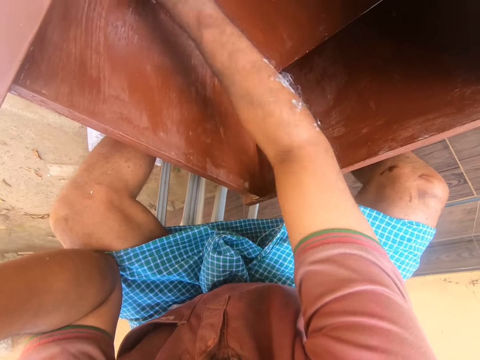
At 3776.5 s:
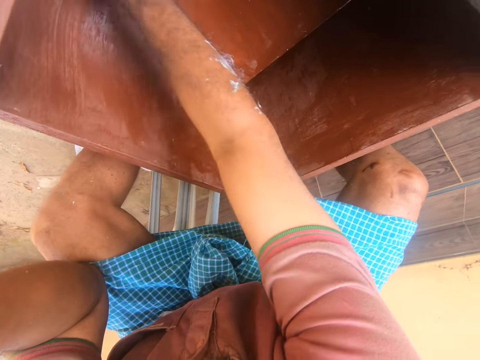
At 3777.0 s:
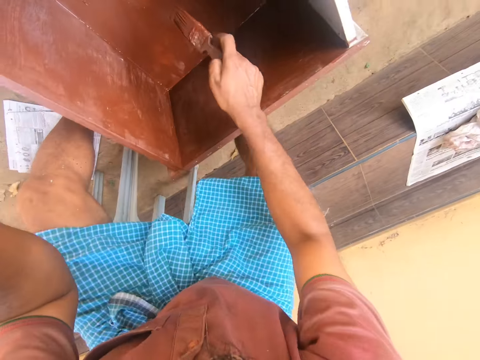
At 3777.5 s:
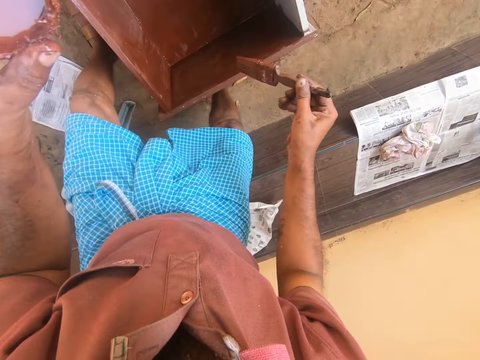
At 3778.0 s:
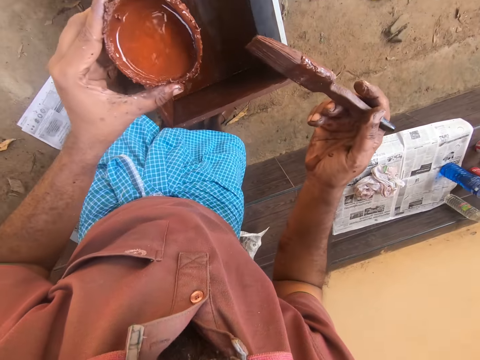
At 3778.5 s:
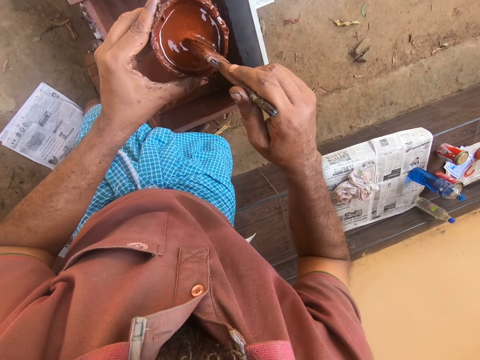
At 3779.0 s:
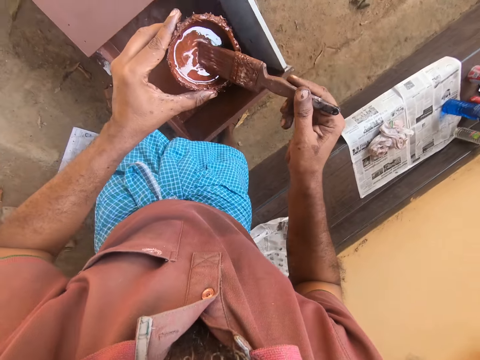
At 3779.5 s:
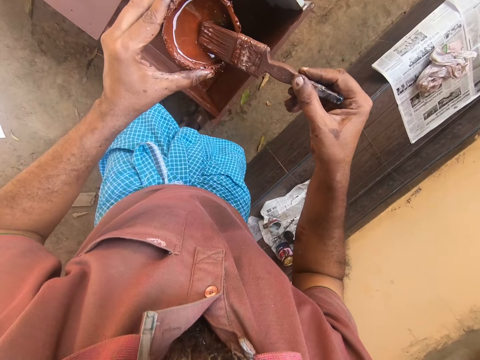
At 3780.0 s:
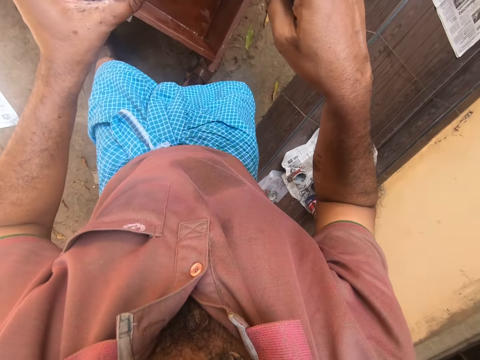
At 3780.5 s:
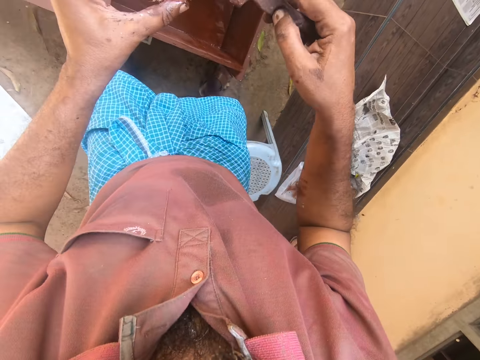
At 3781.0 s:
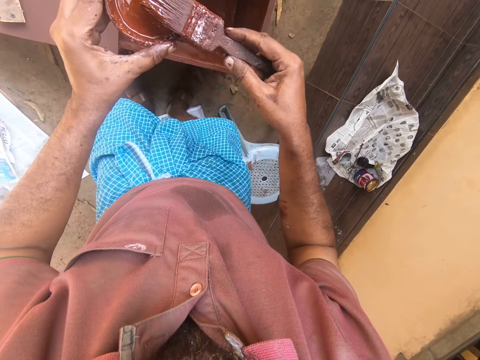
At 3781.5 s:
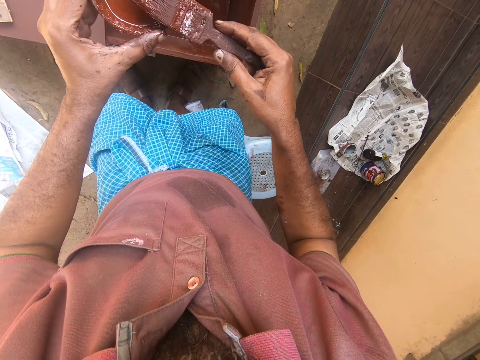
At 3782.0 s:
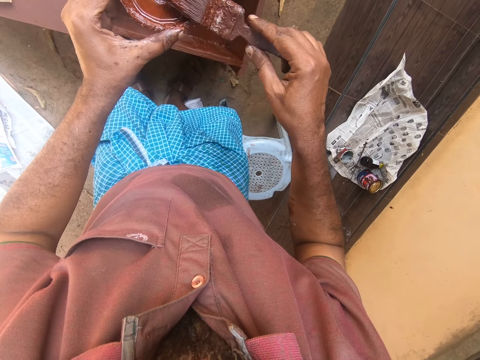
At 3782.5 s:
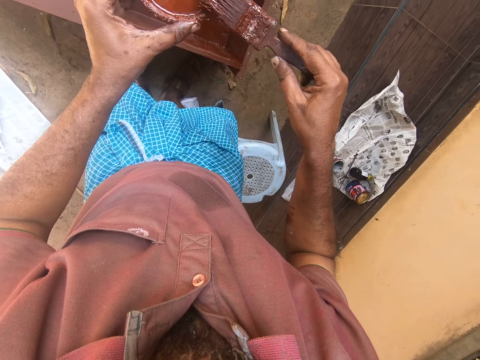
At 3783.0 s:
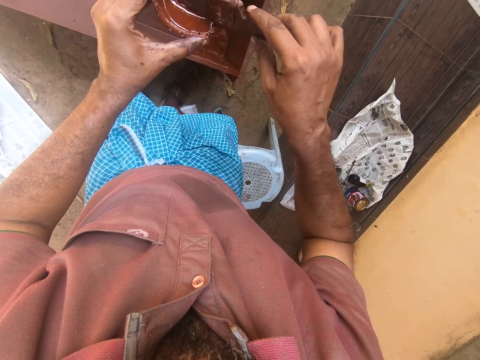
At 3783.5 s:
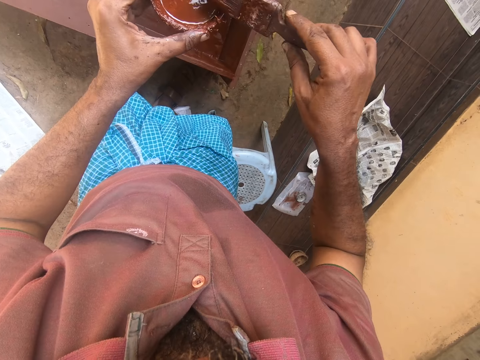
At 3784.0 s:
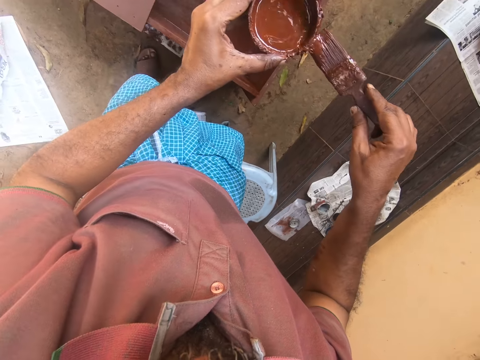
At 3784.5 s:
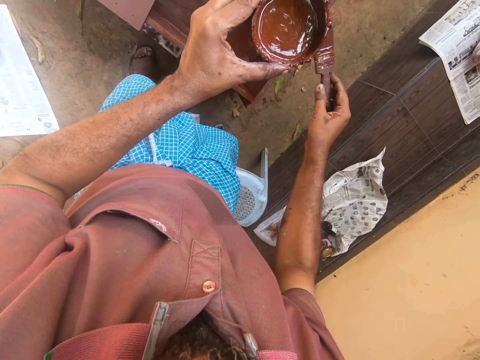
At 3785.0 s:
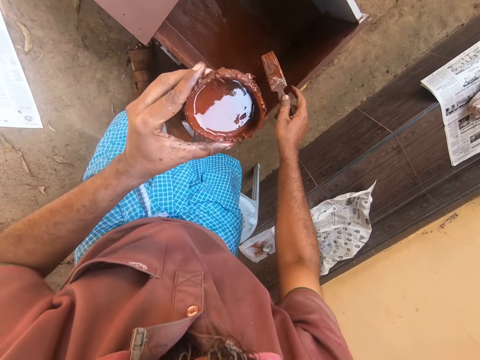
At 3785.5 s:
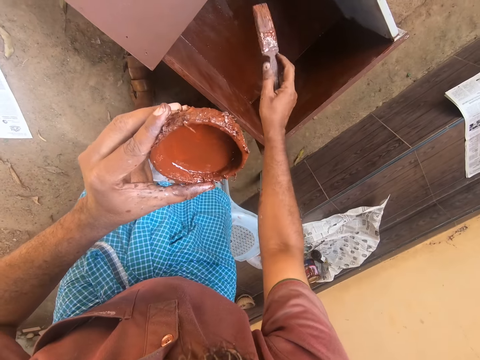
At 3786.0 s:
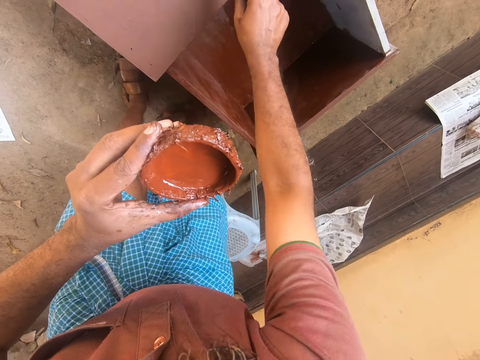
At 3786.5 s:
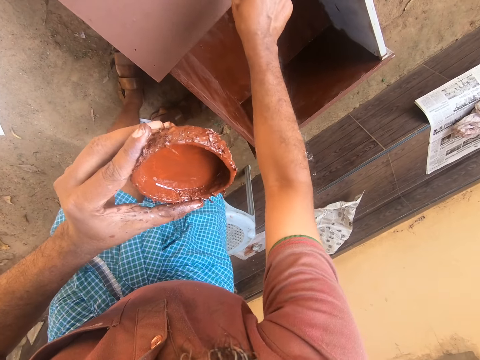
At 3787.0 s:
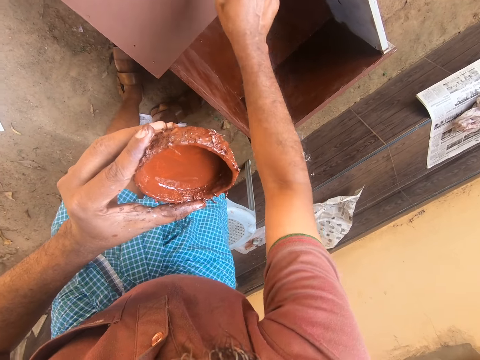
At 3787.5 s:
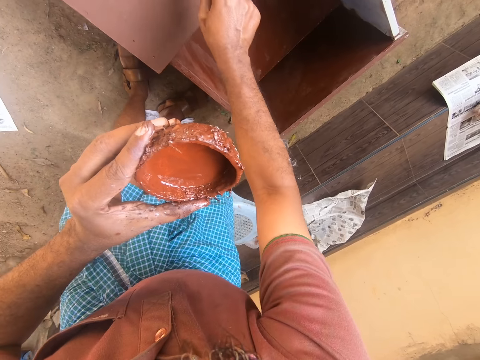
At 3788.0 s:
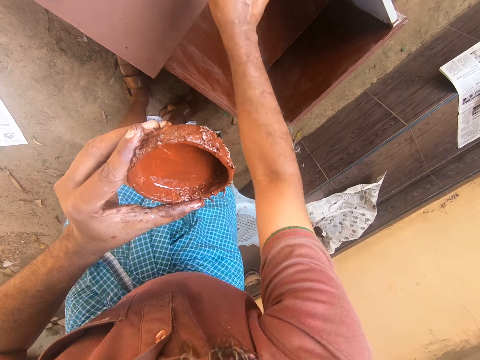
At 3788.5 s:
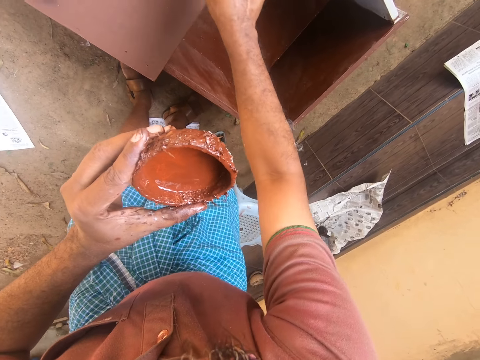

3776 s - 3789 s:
The camera wearer dips the paint brush in the coconut paint shell. They paint the drawer with the paint brush.

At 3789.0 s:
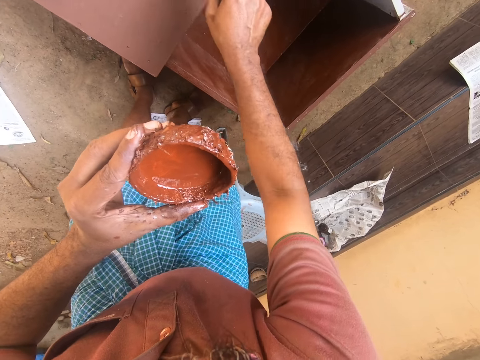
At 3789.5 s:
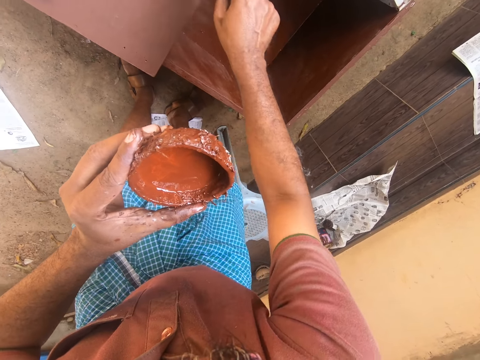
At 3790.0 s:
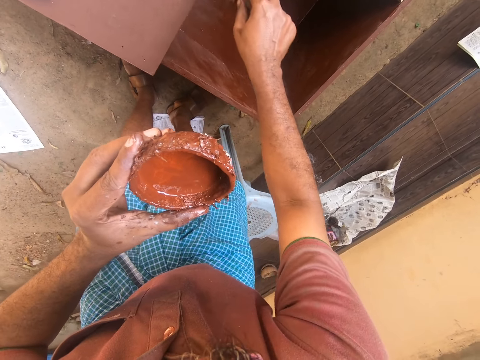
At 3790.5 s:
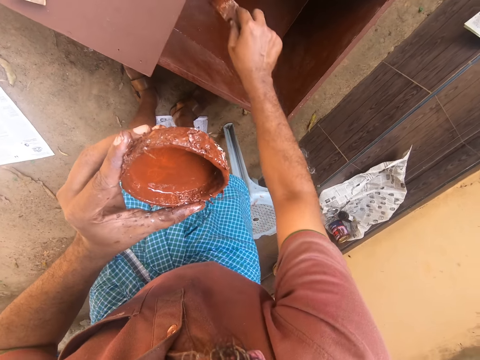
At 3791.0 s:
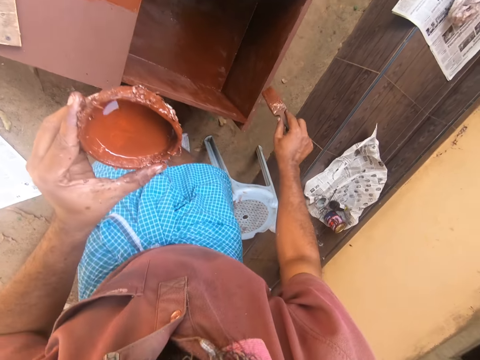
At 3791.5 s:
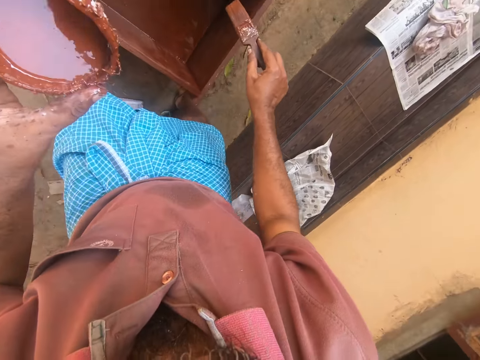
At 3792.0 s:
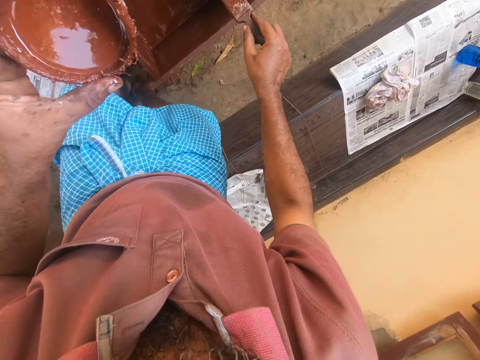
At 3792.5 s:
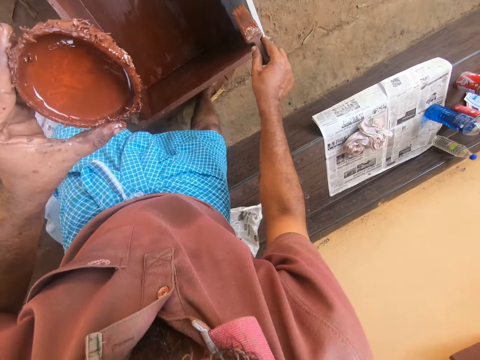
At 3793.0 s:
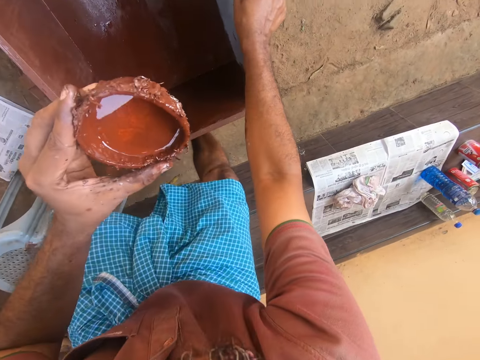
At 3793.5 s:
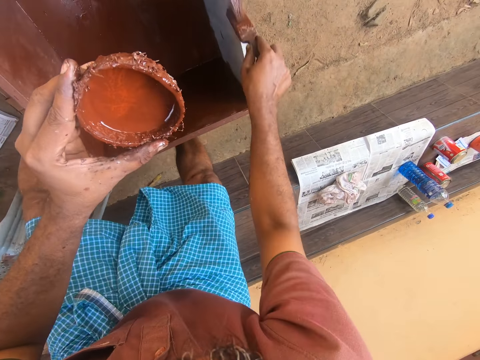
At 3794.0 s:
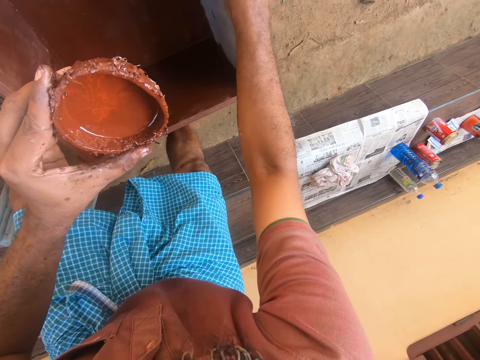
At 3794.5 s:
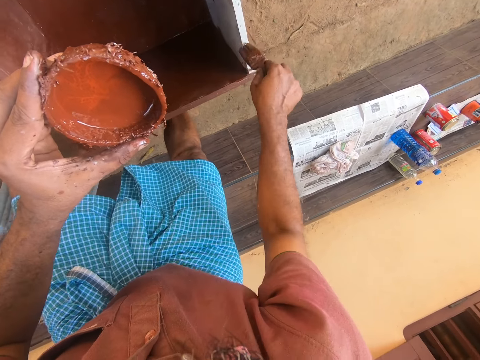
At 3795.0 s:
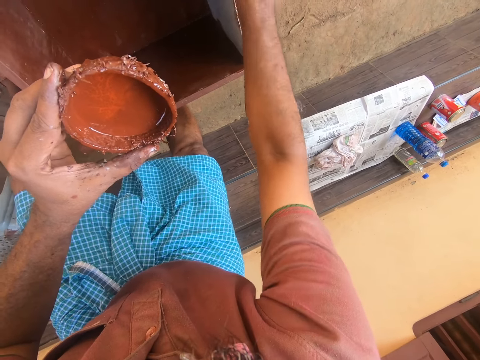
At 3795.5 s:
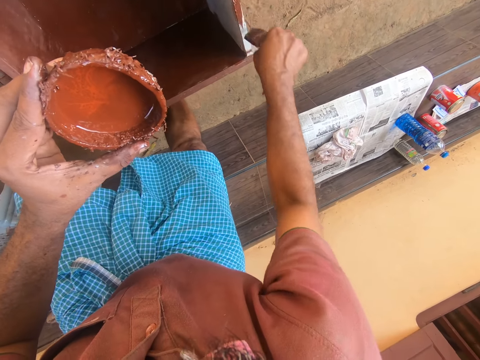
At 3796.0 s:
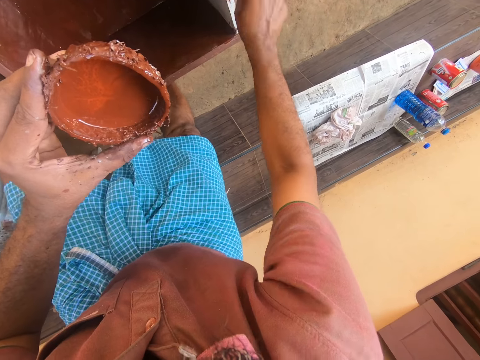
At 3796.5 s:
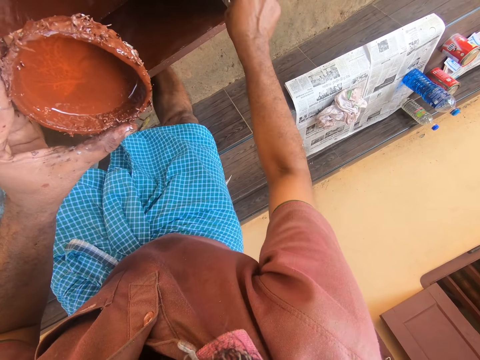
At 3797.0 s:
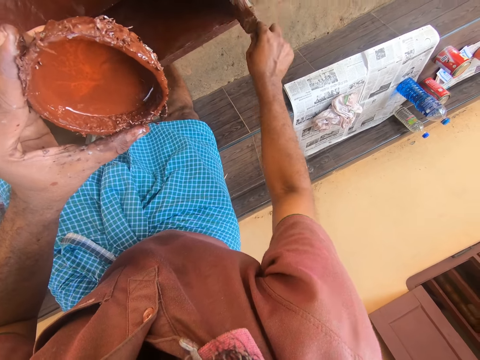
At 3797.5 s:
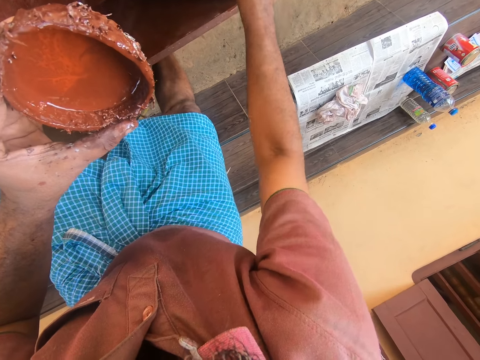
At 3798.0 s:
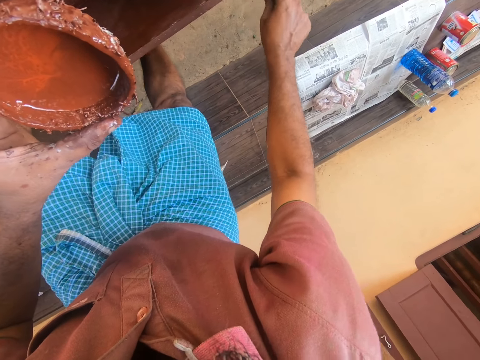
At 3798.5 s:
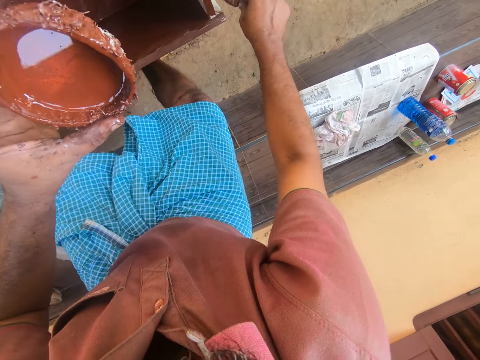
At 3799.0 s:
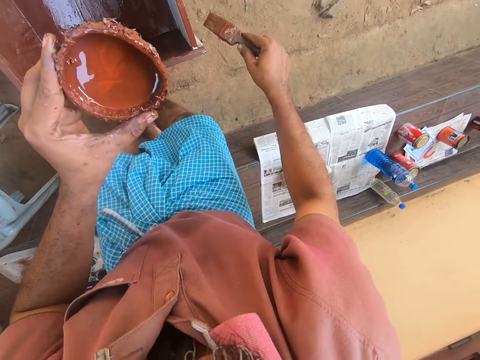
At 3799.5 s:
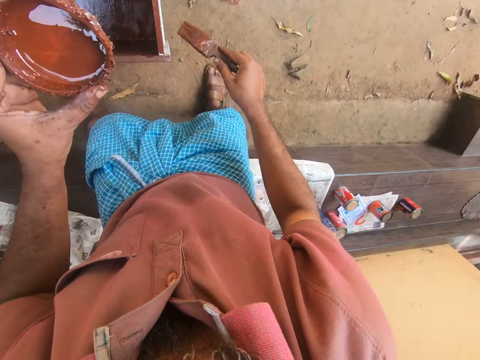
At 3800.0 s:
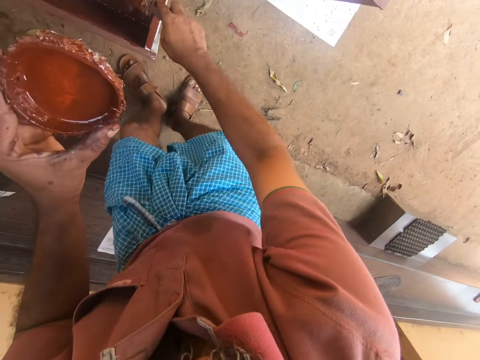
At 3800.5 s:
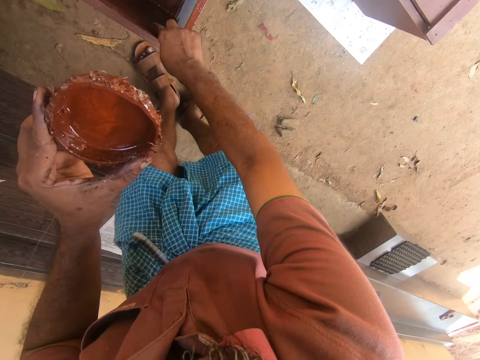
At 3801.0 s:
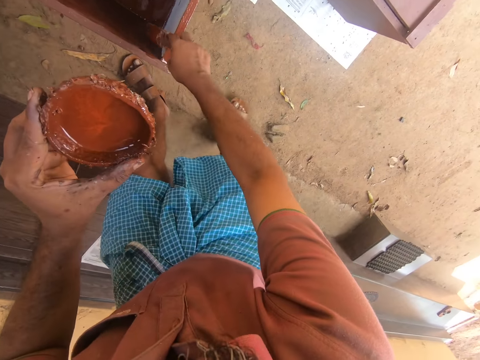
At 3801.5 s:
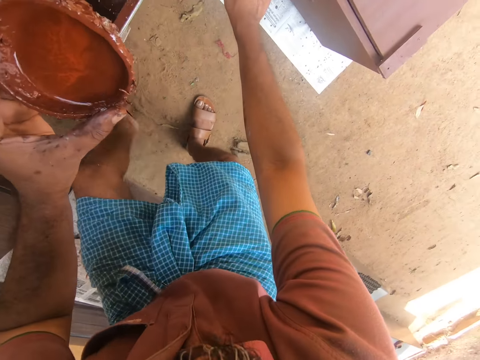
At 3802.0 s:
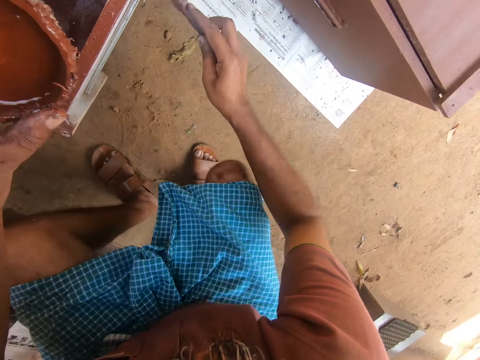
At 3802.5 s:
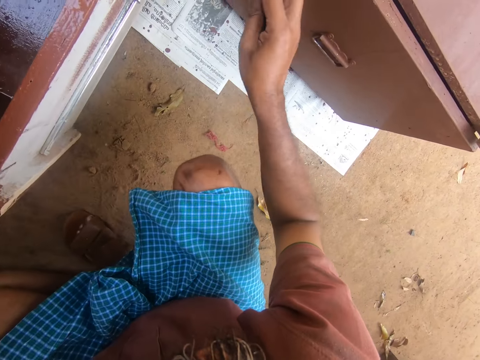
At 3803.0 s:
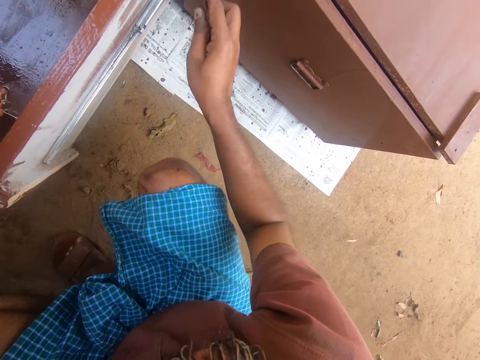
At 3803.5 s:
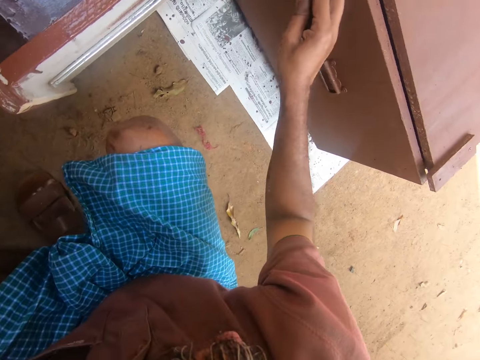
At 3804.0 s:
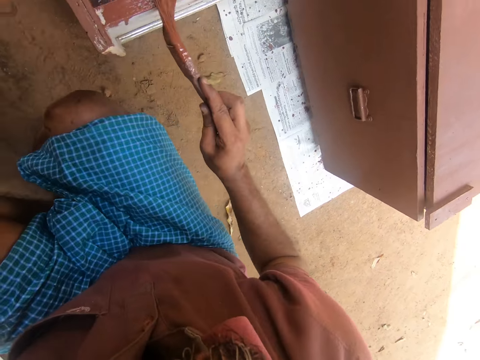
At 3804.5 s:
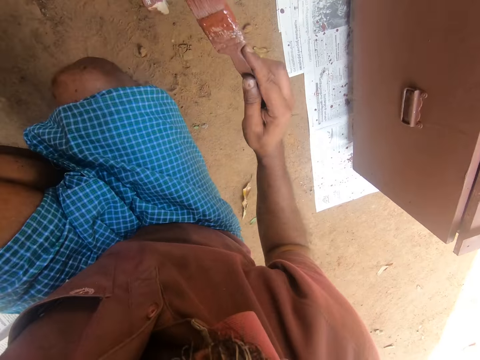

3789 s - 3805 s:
The camera wearer moves to the other side. They paint the drawer with the paint brush. They move sideways. They touch the drawer with the paint brush. They squat. They paint the drawer with the paint brush.
